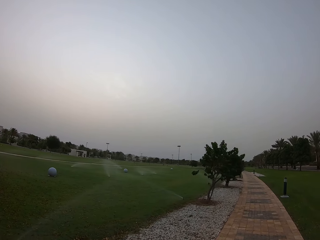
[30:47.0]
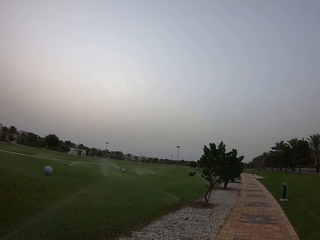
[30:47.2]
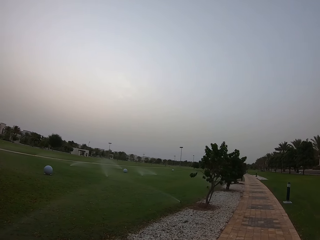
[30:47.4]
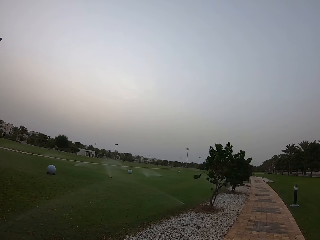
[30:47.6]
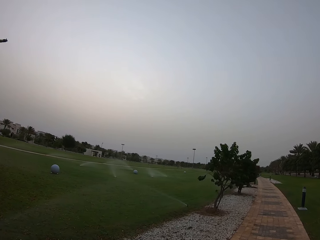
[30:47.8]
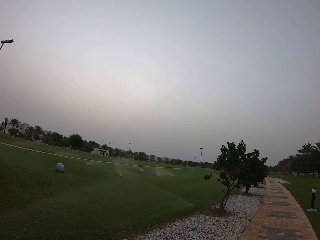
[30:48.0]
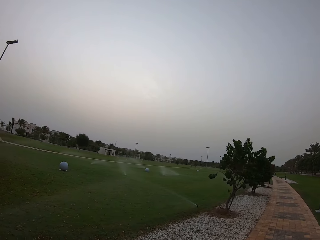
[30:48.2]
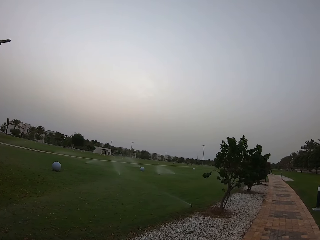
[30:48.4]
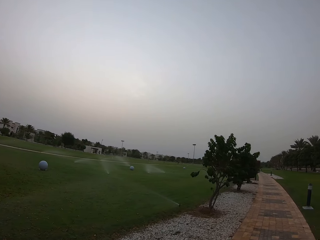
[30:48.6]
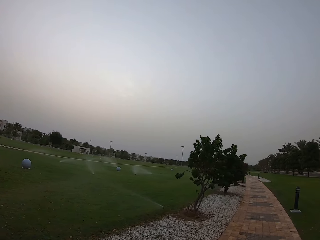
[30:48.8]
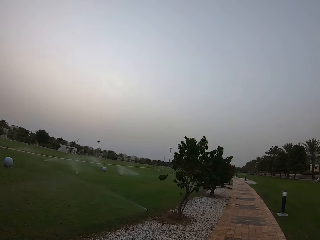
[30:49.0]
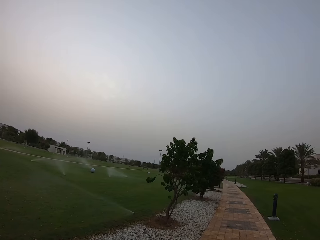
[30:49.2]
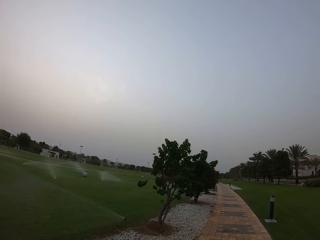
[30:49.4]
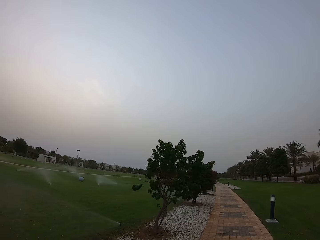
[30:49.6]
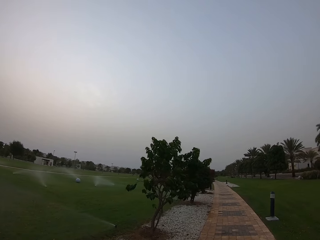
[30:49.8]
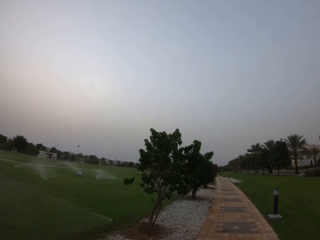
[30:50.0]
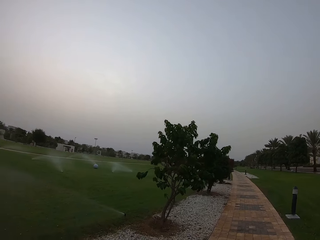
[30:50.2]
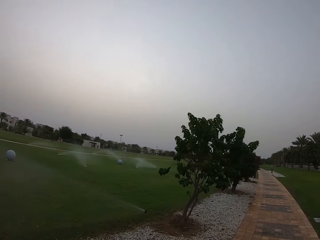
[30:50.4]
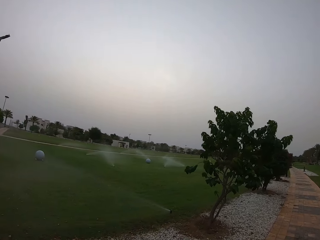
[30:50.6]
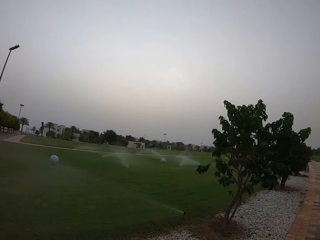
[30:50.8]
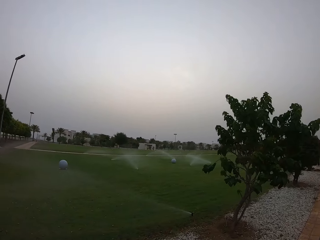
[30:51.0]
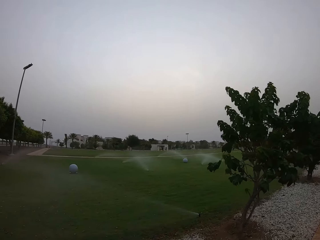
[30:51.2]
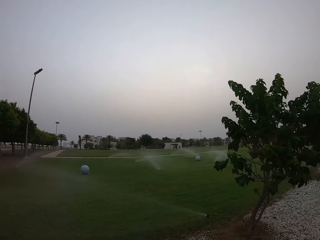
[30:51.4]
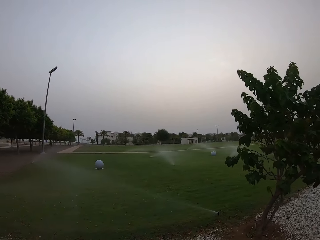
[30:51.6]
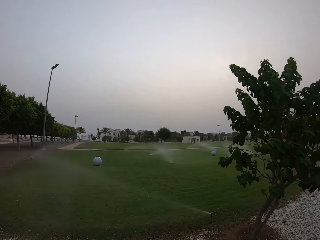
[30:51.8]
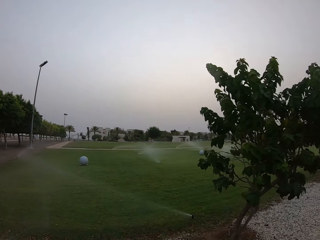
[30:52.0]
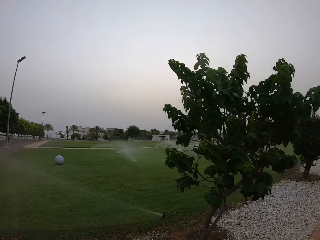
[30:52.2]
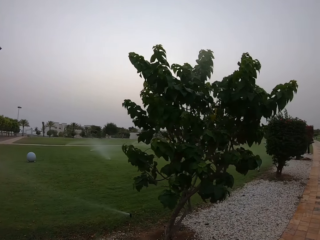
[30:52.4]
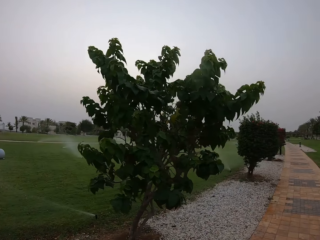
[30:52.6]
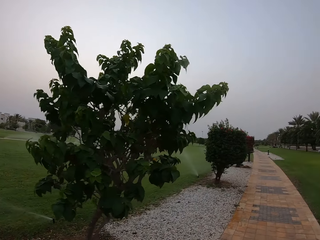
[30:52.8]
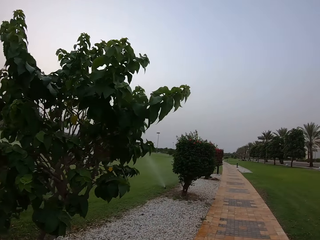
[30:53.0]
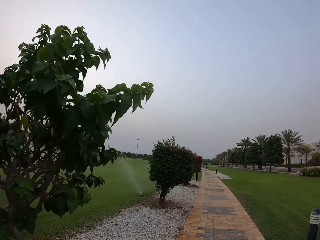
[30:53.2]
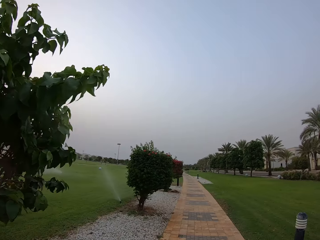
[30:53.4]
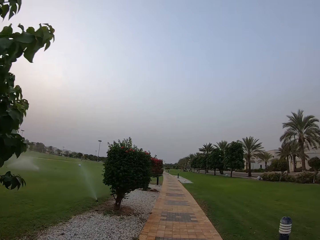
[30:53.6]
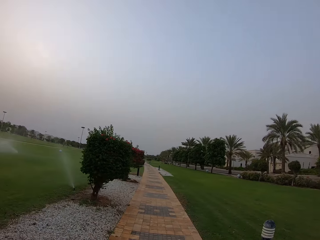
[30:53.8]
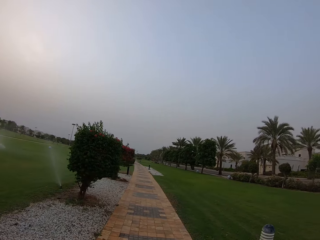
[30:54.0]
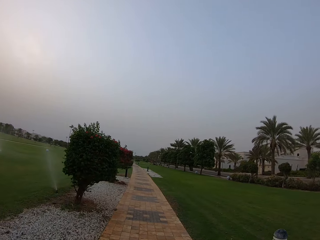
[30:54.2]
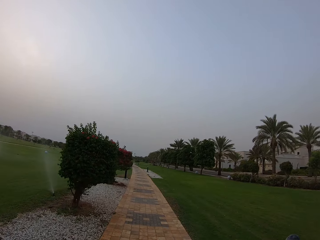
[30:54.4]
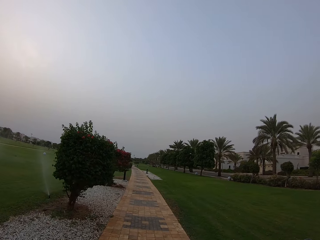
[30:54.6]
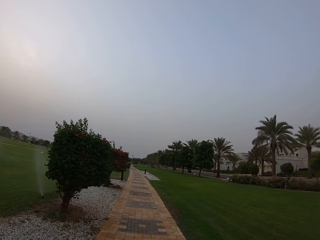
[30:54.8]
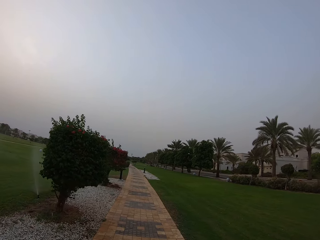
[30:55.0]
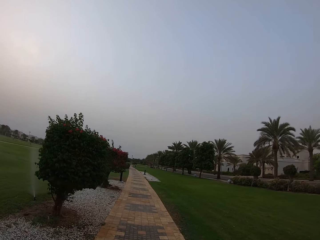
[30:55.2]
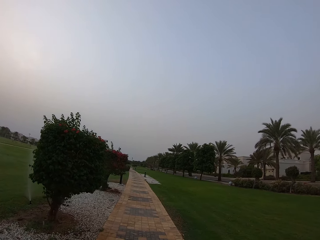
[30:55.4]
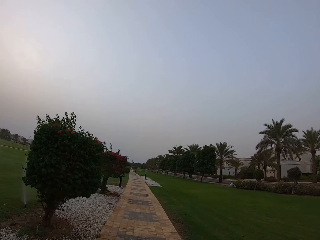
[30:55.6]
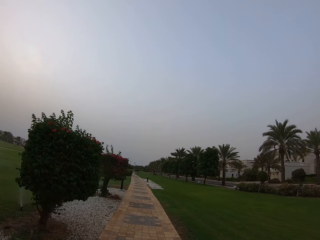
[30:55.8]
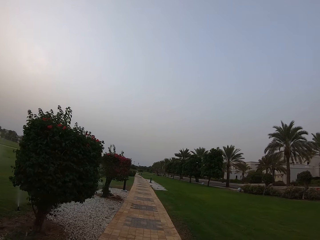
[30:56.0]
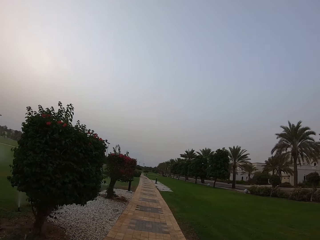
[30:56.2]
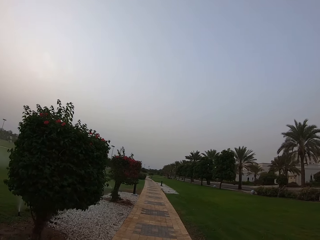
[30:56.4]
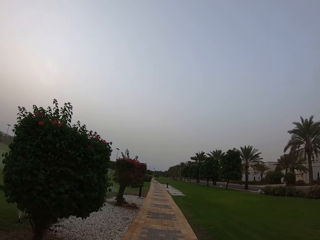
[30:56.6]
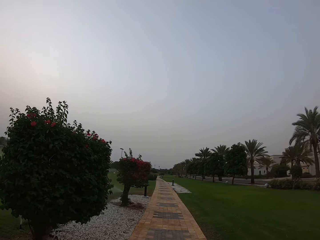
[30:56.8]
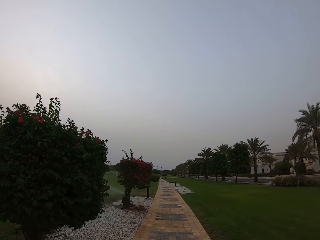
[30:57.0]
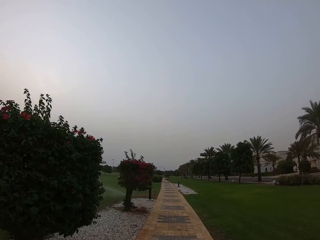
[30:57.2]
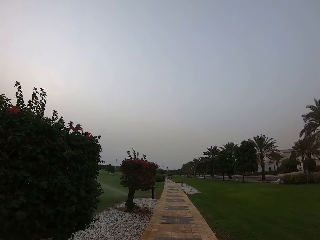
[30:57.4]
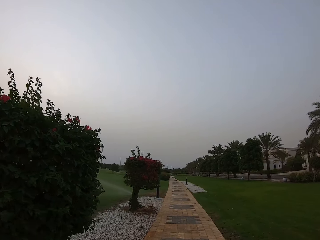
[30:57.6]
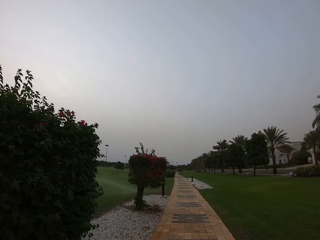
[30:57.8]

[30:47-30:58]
The camera wearer looks aside. They look at the lights. They walk on the walkway.

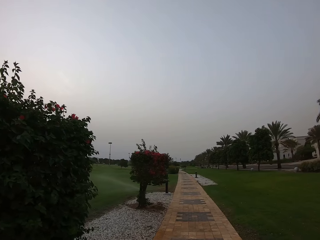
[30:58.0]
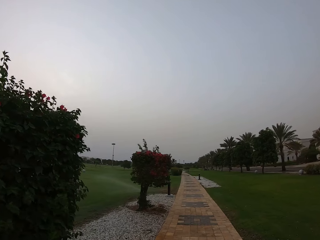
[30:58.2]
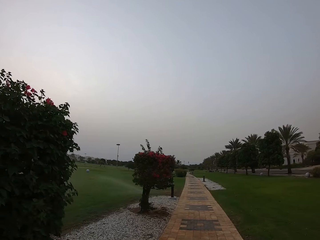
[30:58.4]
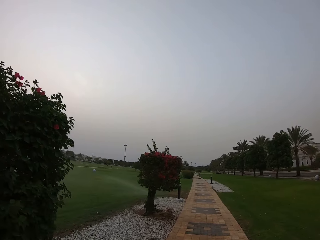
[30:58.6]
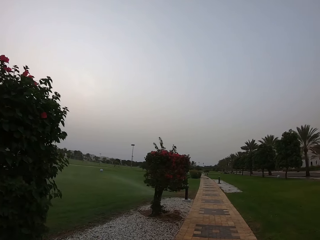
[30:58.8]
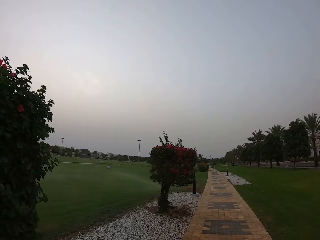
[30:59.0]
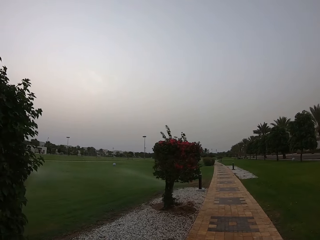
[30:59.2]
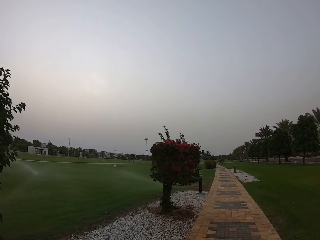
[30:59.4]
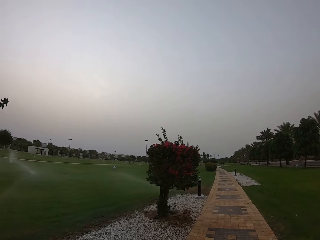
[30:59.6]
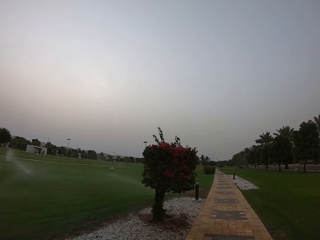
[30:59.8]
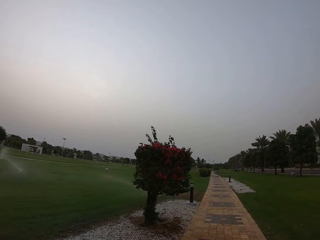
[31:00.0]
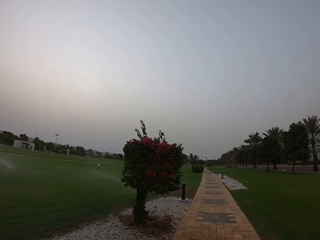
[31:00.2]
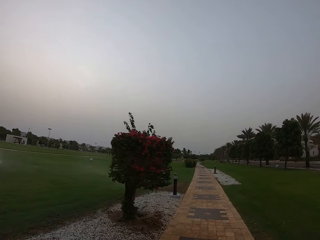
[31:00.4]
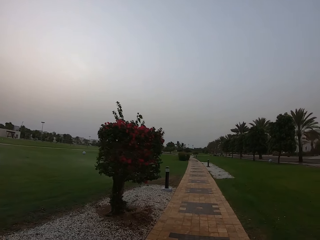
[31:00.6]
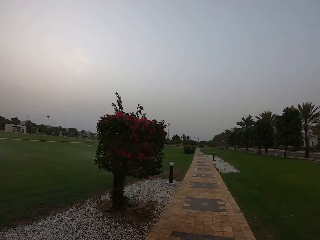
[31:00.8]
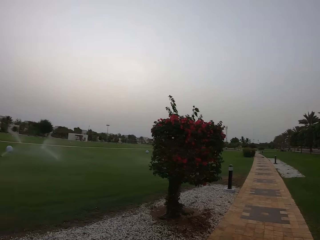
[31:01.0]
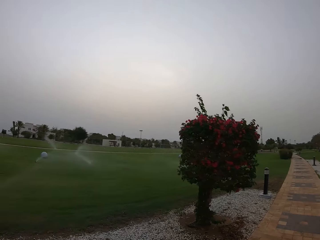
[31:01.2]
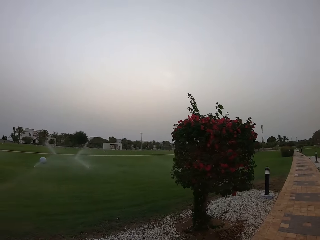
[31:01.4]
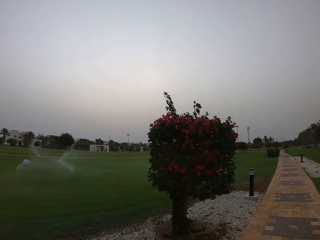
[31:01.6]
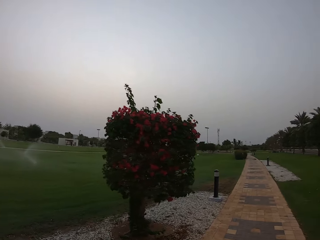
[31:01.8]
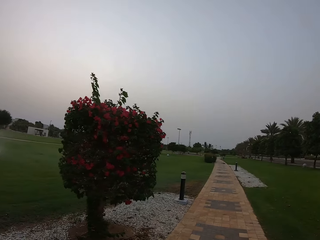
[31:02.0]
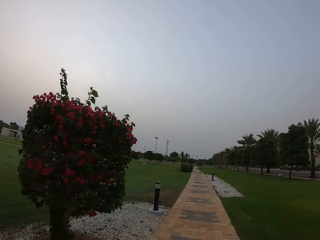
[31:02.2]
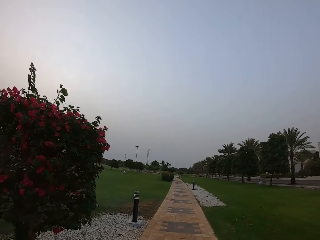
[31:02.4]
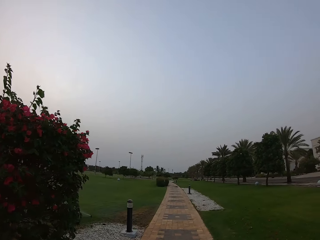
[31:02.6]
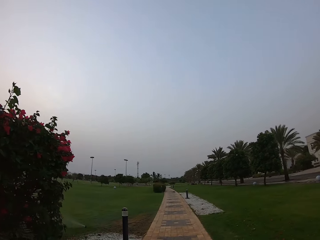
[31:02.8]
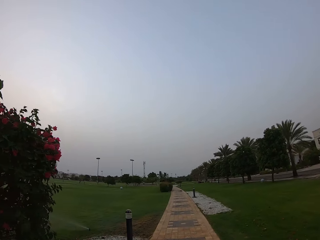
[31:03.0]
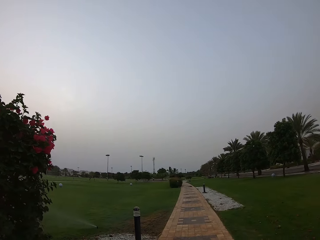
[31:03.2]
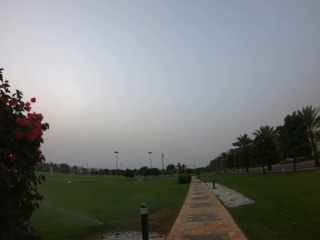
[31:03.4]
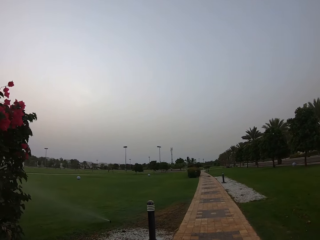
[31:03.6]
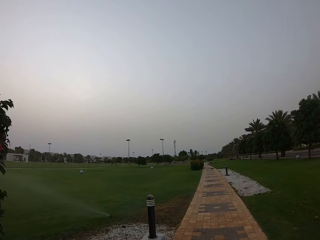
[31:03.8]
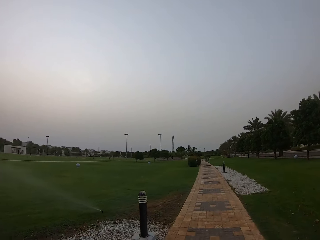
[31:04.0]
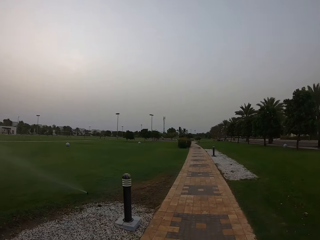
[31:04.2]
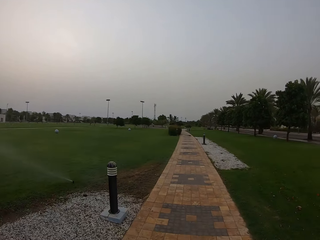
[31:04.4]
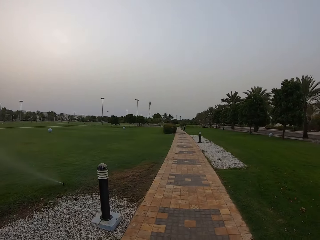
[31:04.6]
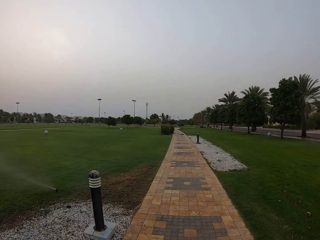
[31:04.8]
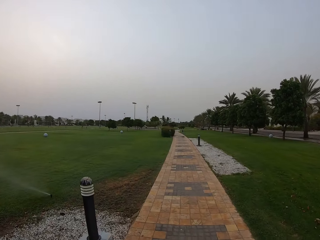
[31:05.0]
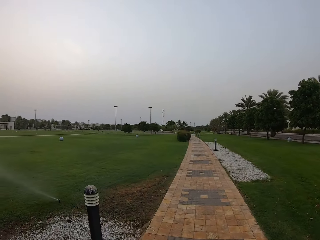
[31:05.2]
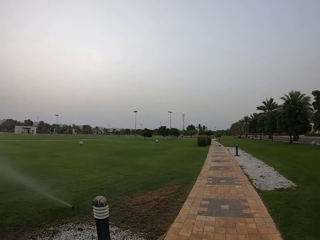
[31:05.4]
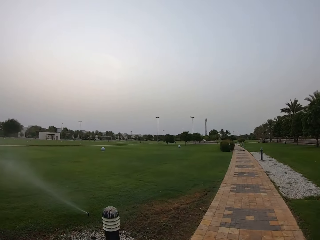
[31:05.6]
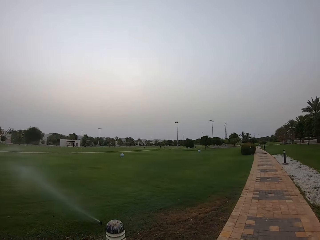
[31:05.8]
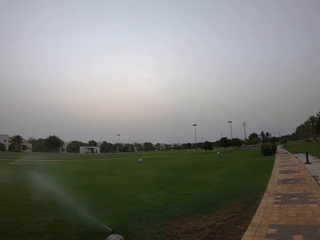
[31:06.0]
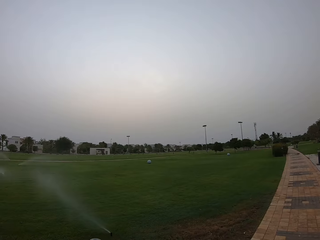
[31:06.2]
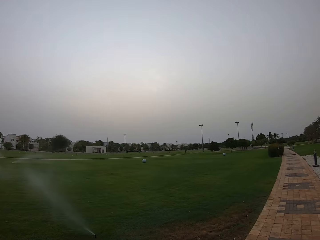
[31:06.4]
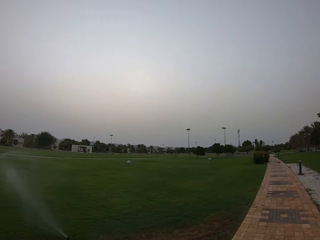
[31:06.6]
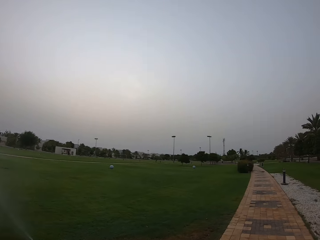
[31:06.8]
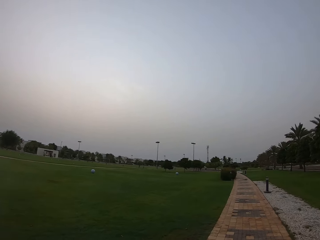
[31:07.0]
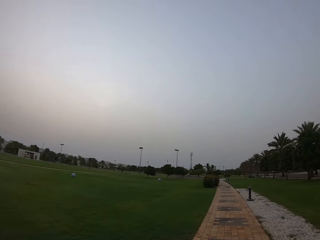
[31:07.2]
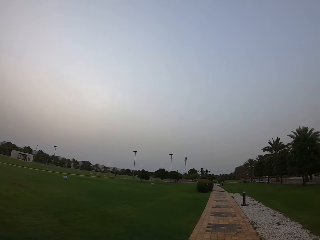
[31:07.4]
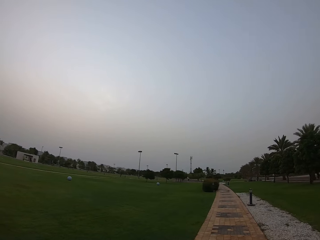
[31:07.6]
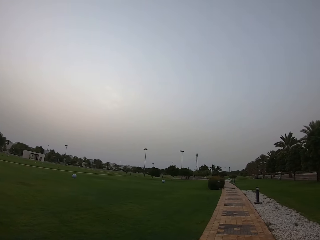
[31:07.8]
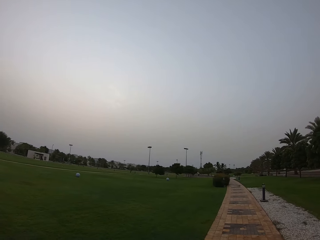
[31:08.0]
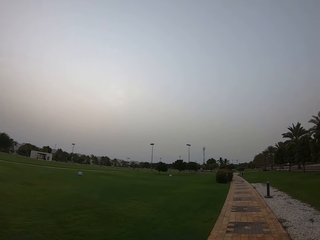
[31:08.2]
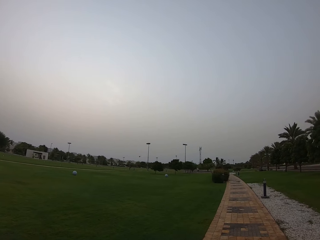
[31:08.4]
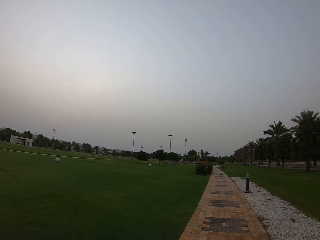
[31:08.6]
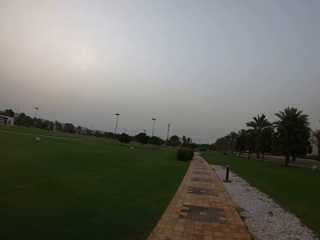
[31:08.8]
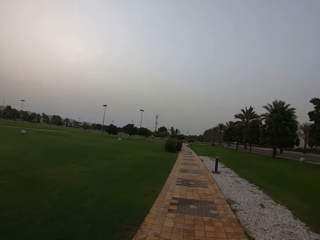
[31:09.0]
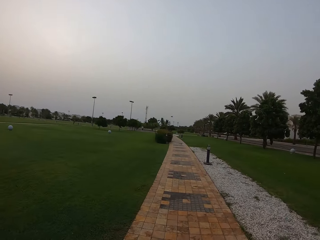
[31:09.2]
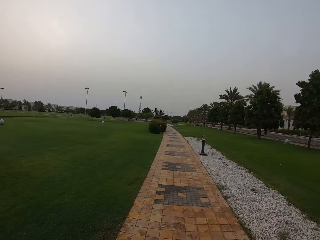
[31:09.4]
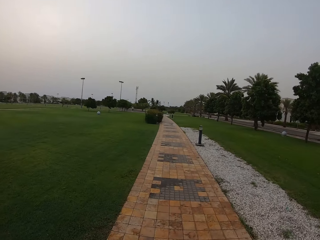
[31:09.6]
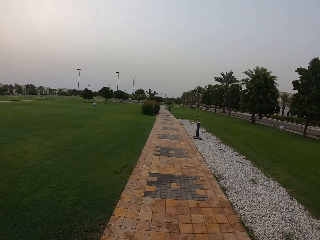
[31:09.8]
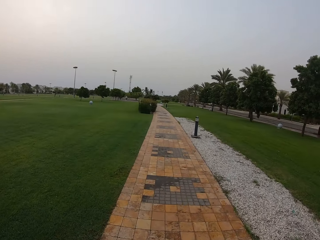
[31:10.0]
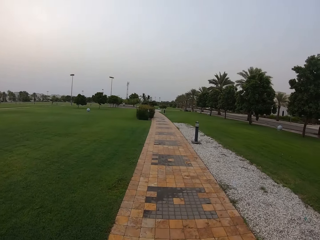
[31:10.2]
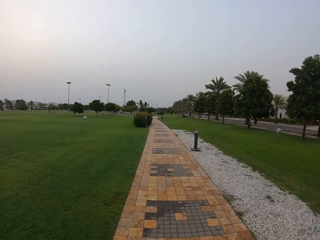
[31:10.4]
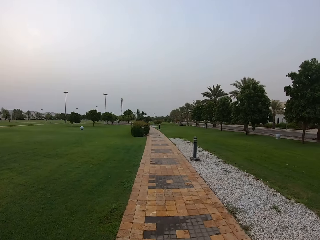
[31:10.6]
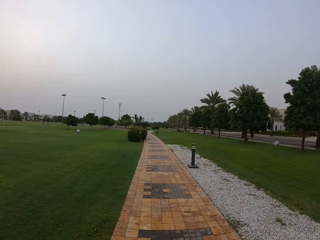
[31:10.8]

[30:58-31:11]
The camera wearer walks on the walkway. They look aside. They look on the grass.
